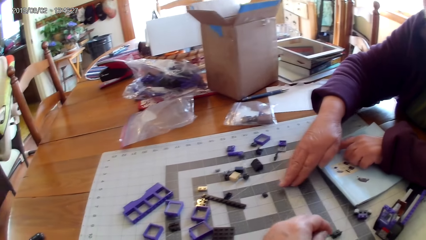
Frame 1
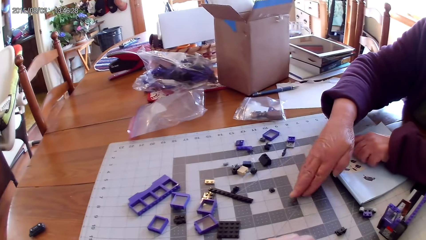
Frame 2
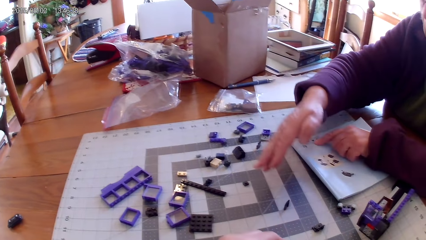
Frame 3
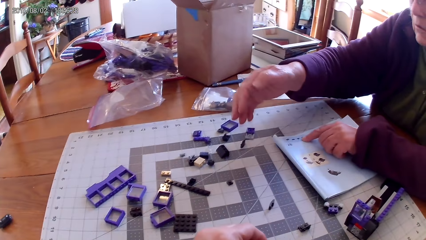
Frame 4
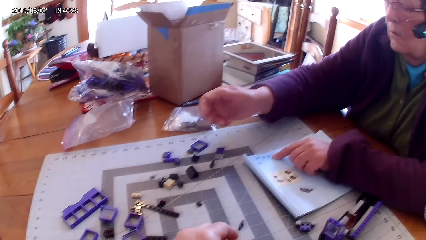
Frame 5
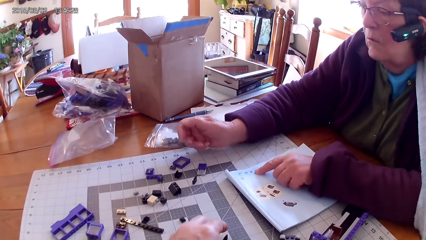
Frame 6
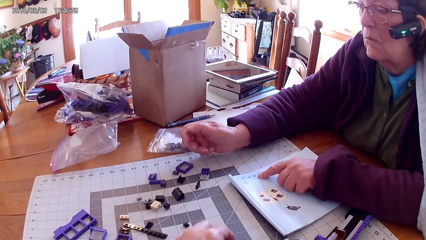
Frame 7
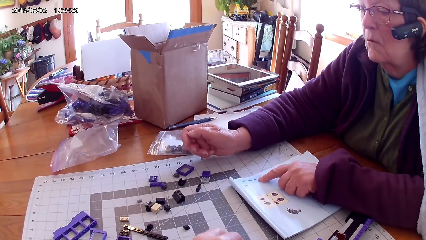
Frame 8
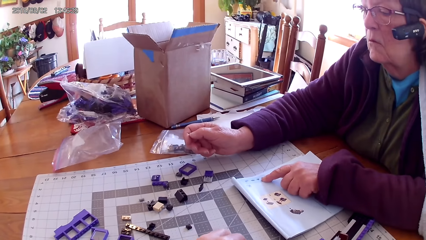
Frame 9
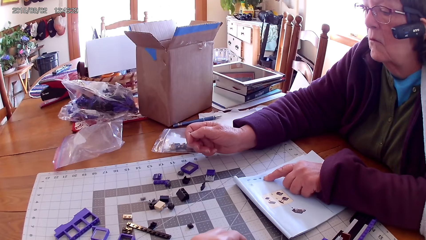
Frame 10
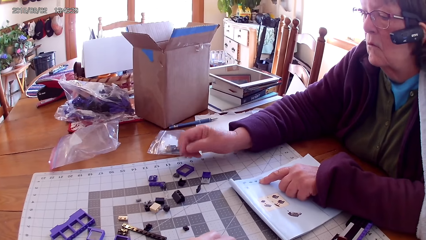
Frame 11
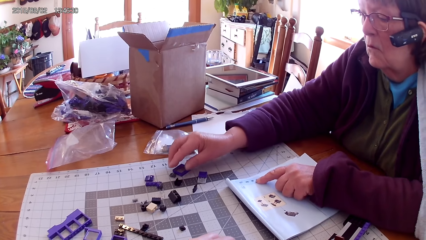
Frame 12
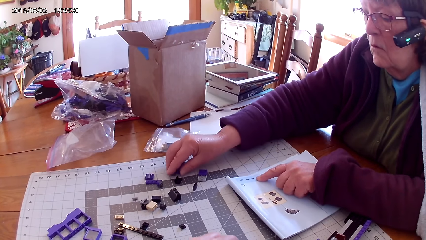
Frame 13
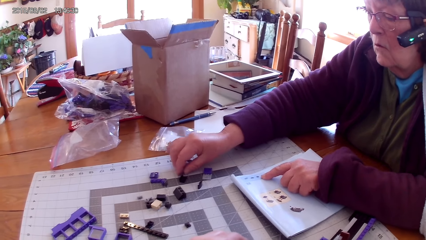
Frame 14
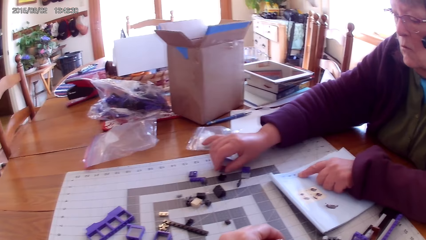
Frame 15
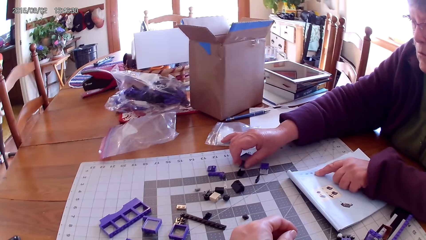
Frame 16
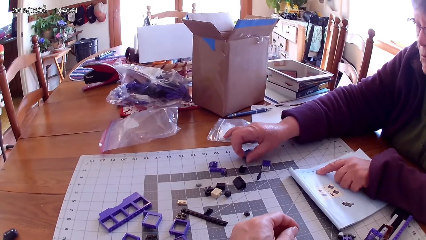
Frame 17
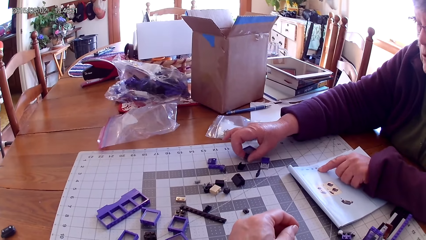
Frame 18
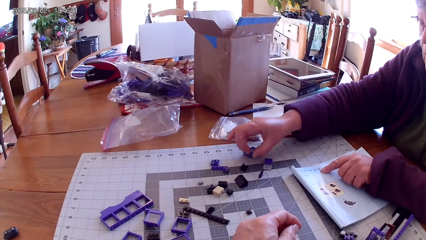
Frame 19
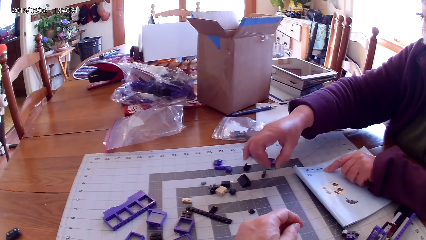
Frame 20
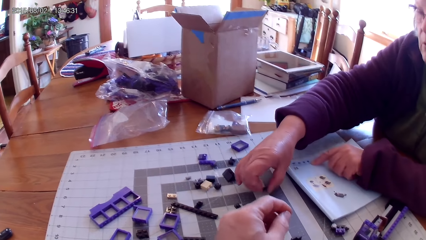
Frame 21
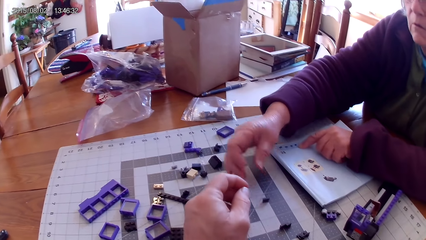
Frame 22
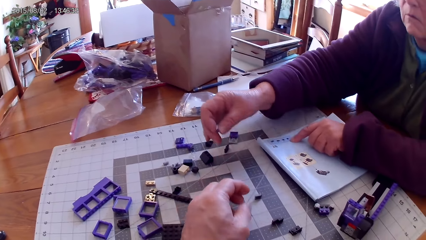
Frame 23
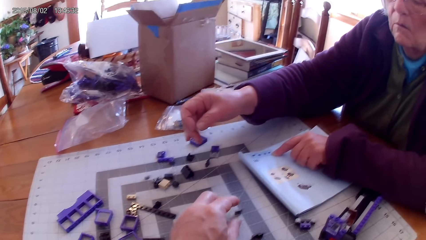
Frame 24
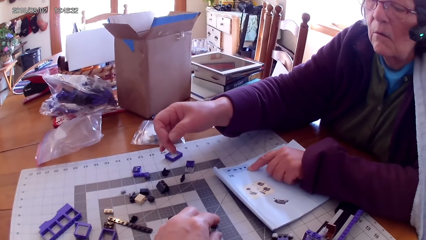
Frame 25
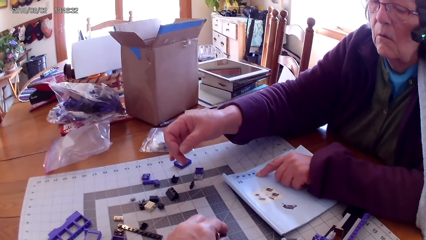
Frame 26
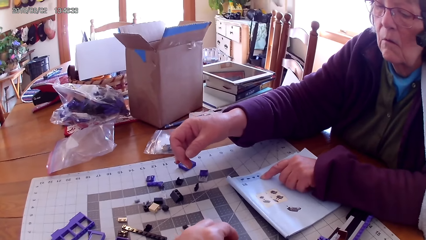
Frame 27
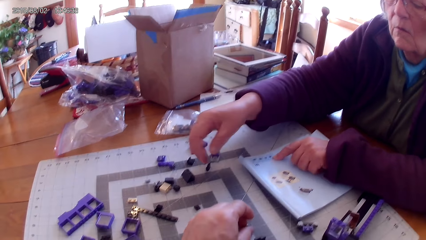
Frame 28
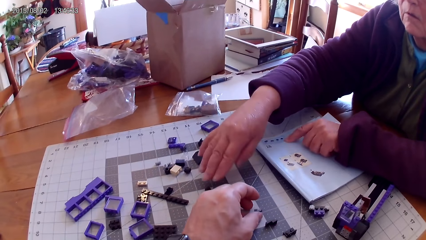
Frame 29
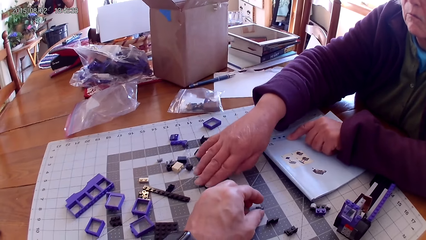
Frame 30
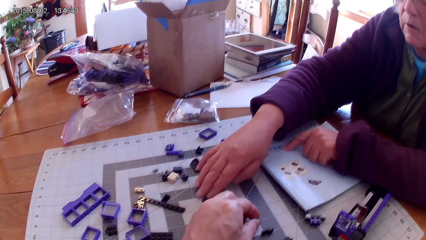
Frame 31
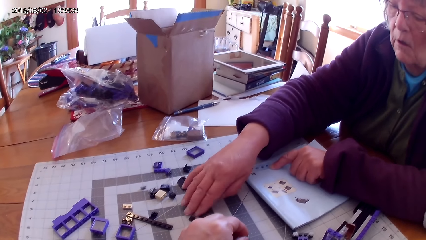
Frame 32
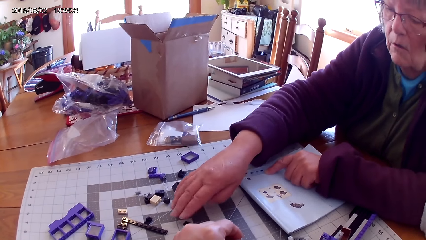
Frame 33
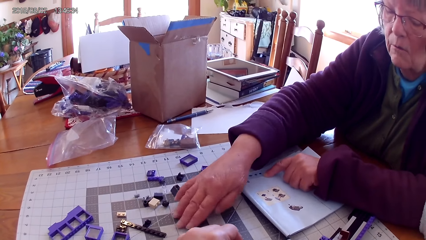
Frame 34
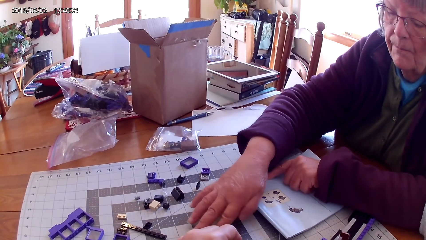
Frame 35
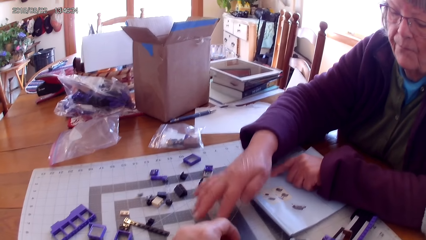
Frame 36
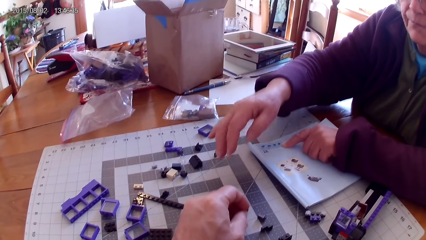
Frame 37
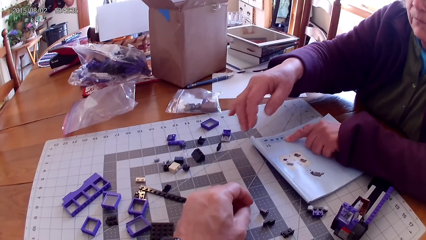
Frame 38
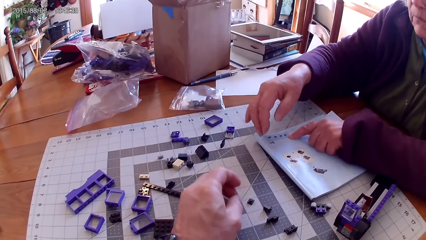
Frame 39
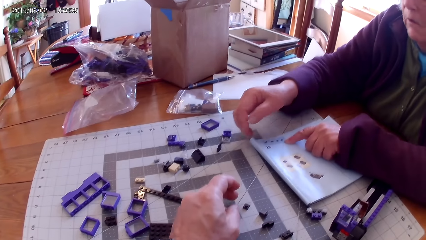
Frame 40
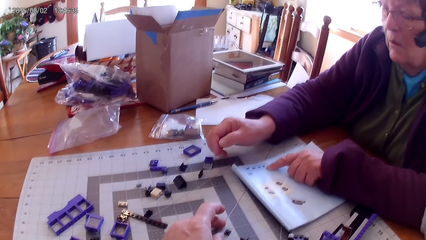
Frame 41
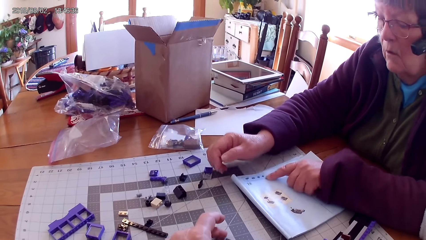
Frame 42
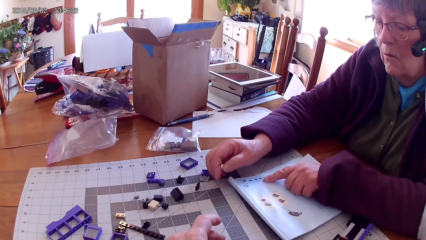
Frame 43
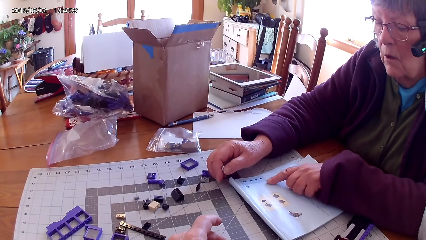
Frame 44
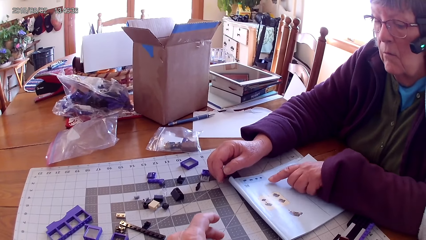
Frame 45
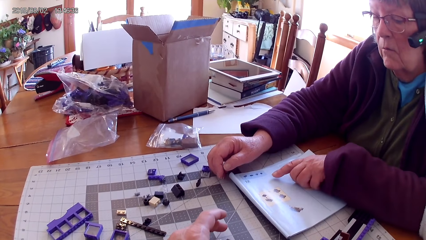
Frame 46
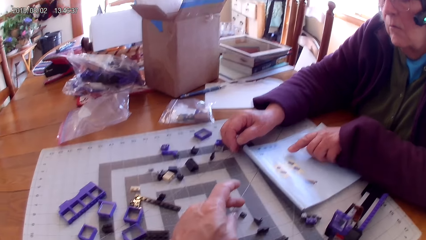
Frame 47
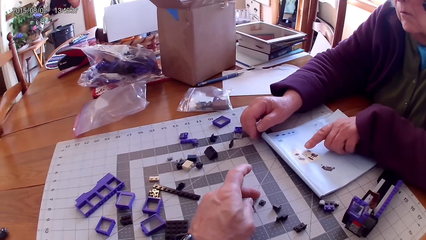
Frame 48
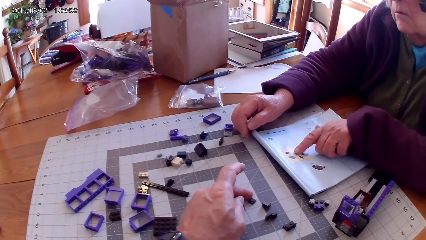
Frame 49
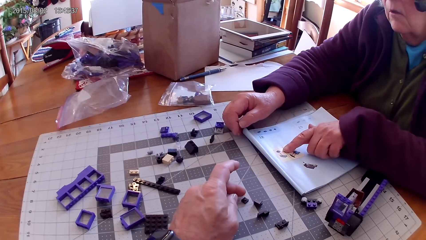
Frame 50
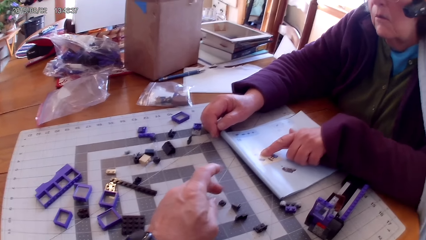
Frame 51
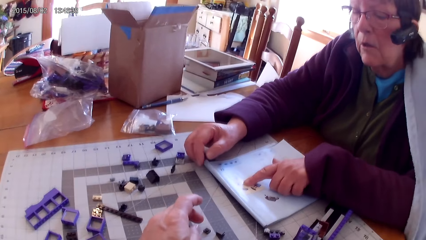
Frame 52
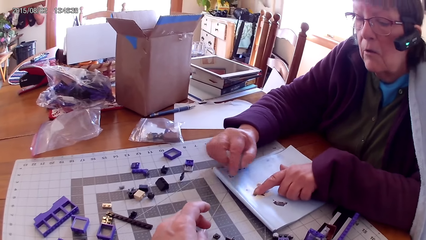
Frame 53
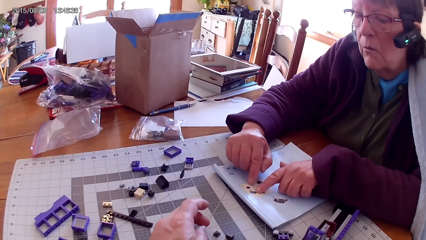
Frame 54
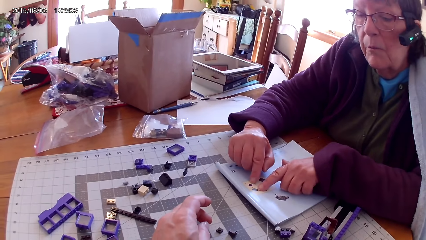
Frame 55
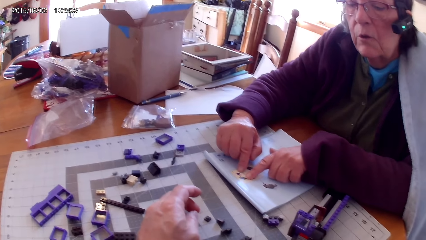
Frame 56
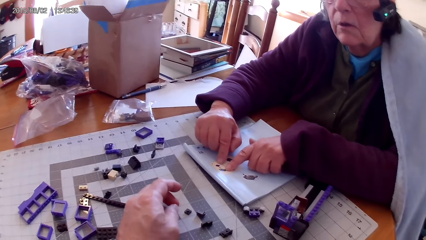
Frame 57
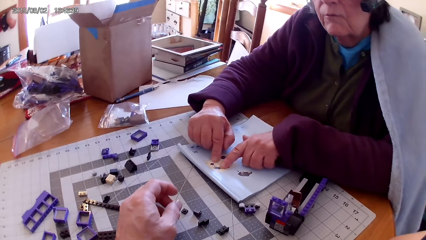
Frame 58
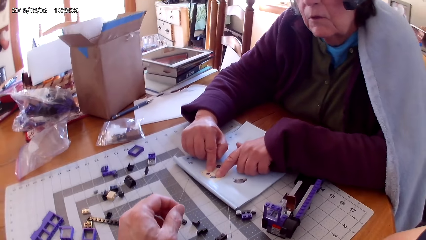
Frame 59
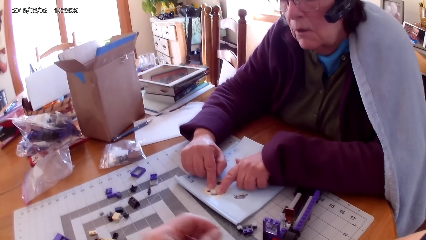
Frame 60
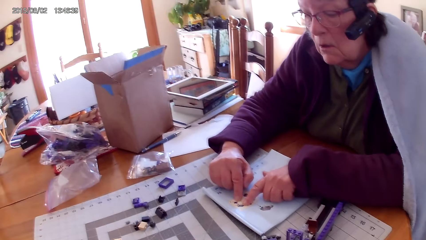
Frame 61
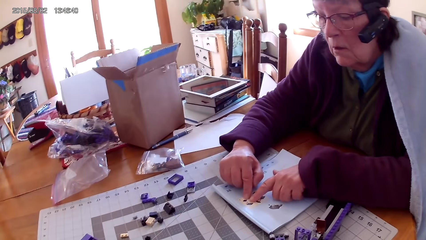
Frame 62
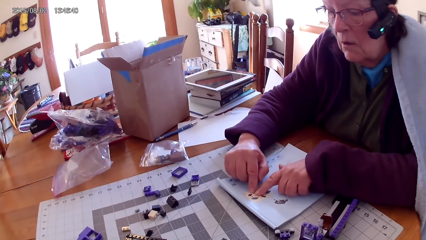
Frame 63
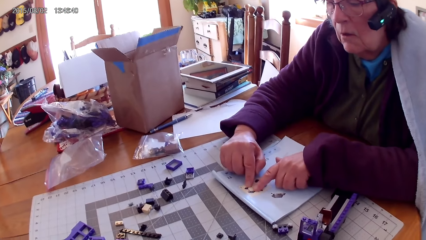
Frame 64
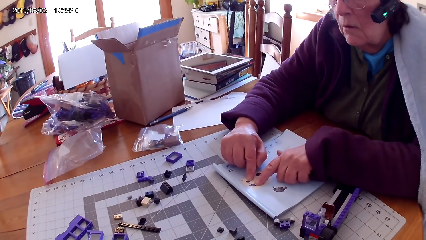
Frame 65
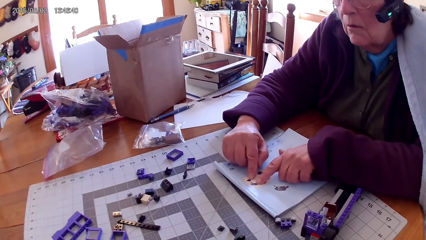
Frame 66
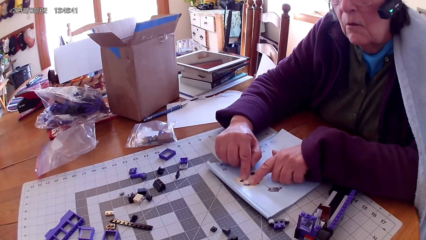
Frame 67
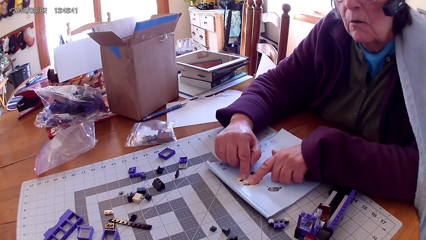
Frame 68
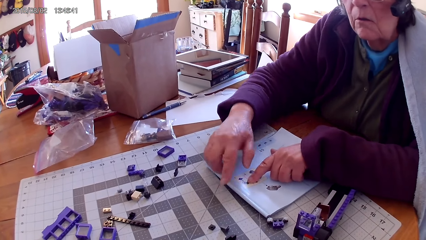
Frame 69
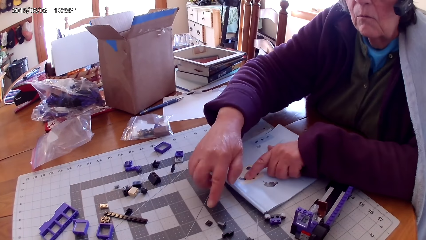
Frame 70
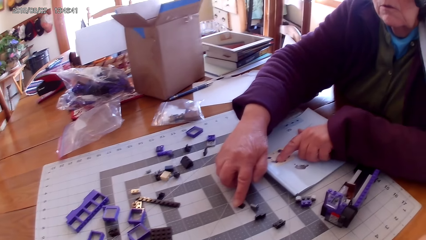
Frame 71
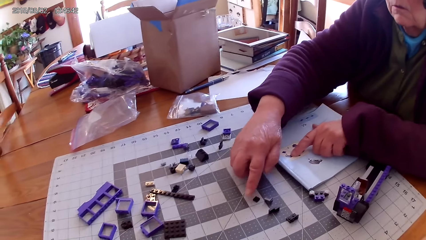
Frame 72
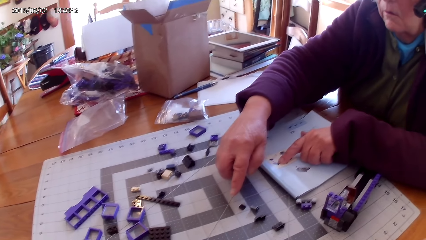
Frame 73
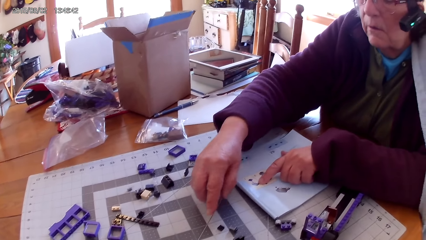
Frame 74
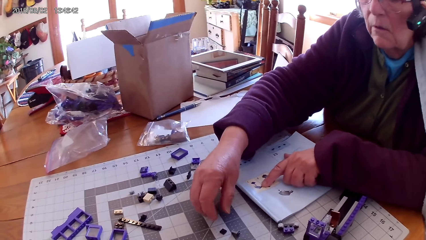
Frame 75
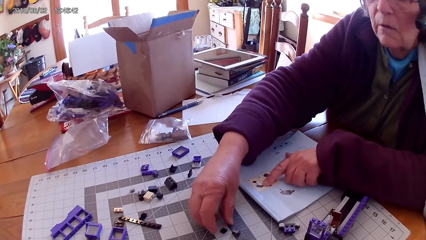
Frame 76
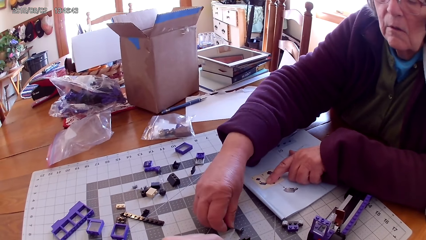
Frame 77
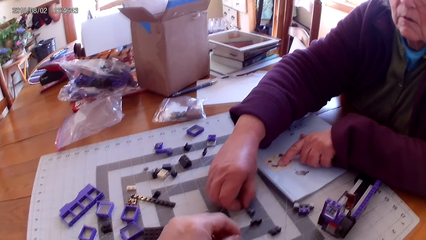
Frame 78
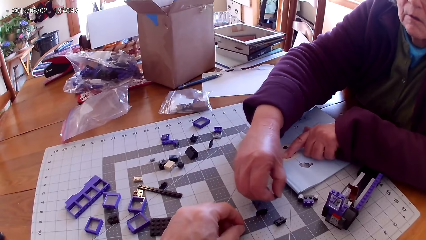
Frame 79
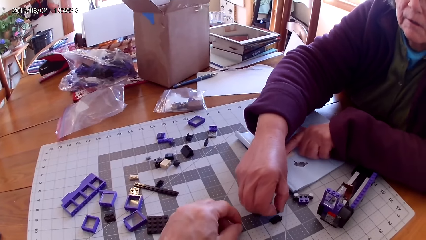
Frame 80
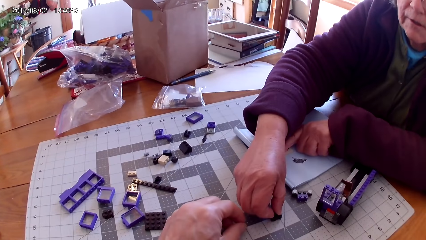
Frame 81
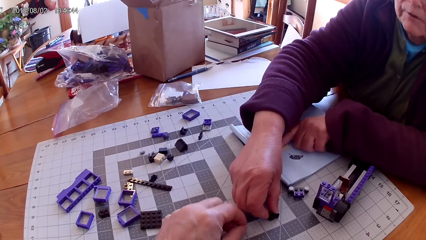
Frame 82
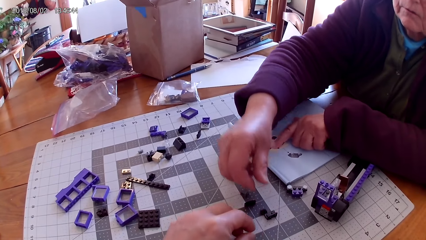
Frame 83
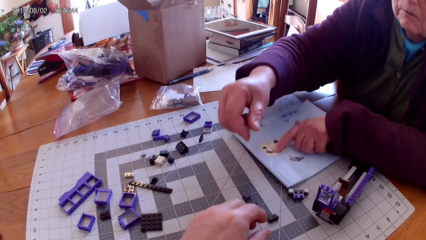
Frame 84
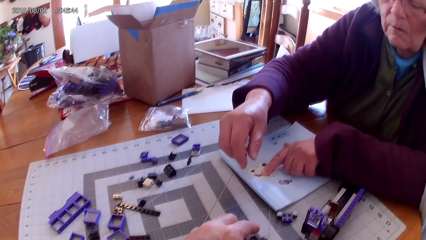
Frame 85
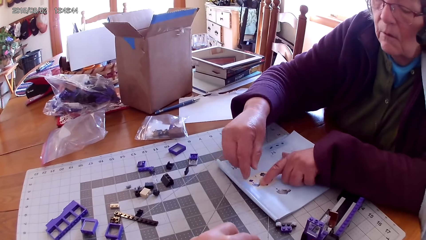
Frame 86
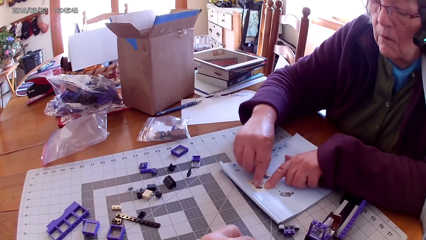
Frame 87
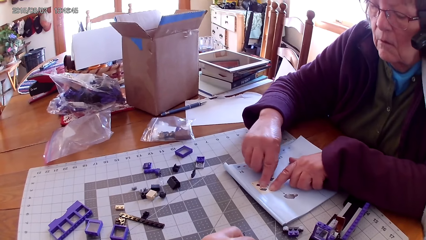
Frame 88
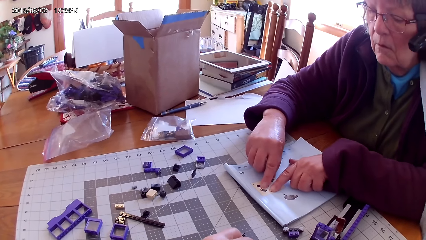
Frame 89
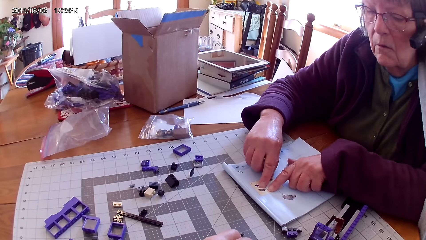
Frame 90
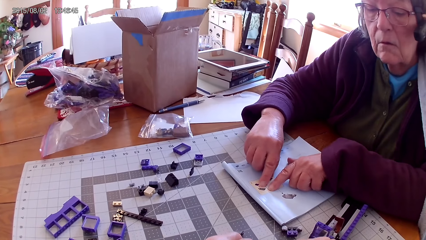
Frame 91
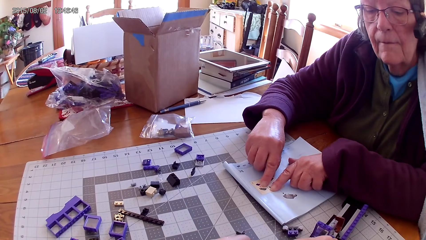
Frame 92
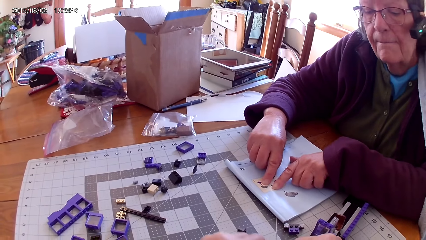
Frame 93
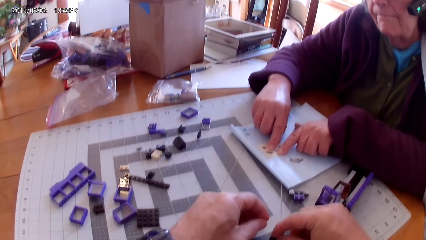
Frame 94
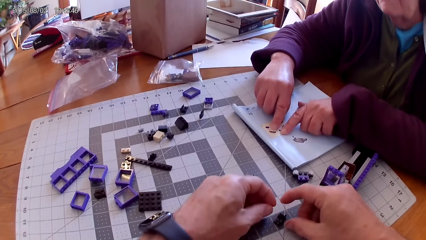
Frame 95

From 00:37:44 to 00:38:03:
A lady moves a plastic interlocking block on the table. The camera wearer touches a plastic interlocking block on the table. They pick the lego piece. The lady moves a small plastic cube on the table and picks the lego piece. The camera wearer touches the small plastic cube on the table. The lady places the lego piece on the table. The camera wearer picks the lego piece. The lady reads the lego book and points at a drawing on the book. The camera wearer picks the lego piece. The lady reads the lego book, touches the lego piece, moves the small plastic cube on the table and picks the lego piece. The camera wearer picks the lego piece.
